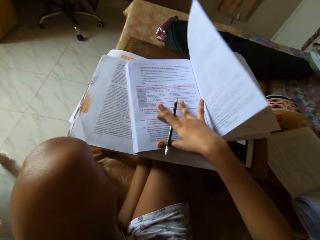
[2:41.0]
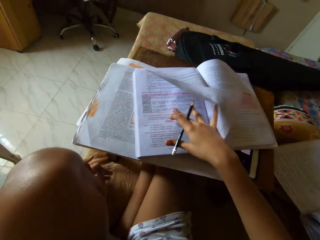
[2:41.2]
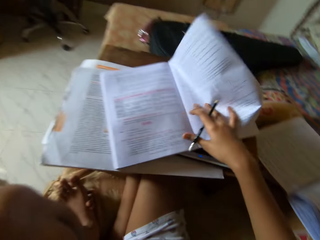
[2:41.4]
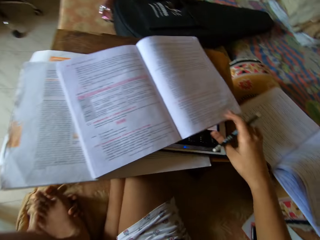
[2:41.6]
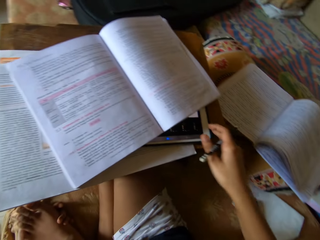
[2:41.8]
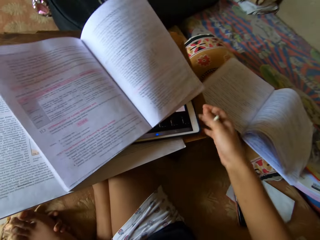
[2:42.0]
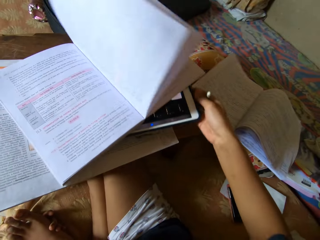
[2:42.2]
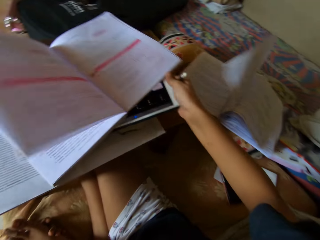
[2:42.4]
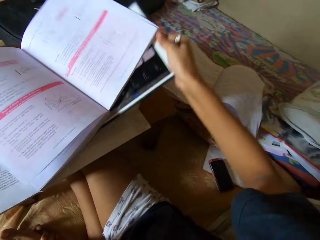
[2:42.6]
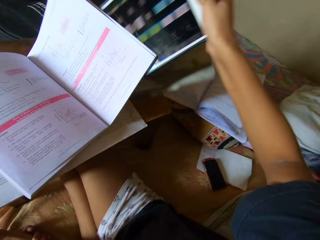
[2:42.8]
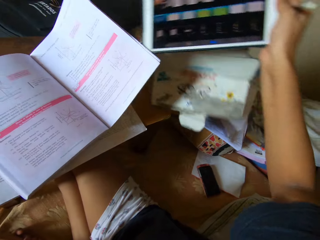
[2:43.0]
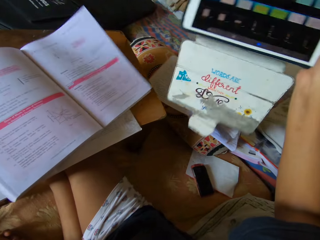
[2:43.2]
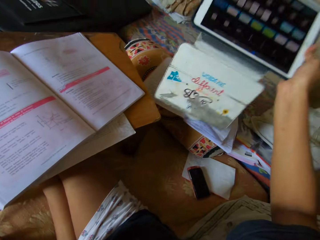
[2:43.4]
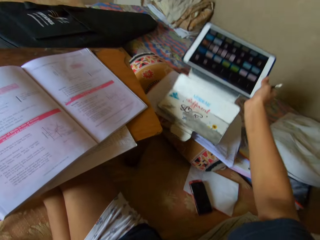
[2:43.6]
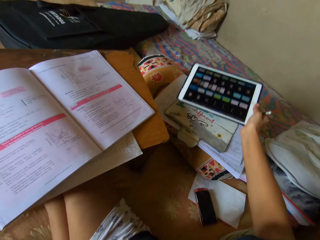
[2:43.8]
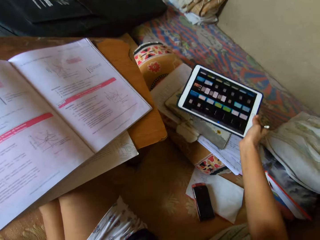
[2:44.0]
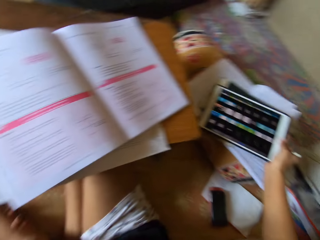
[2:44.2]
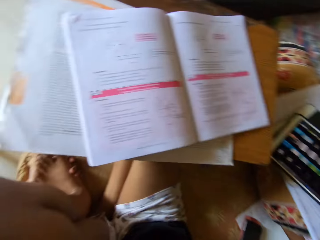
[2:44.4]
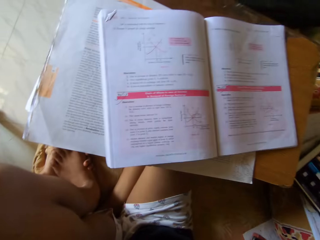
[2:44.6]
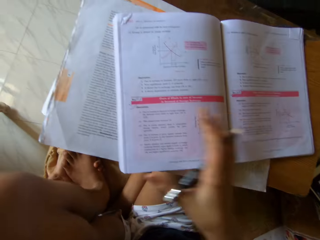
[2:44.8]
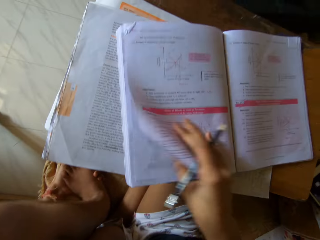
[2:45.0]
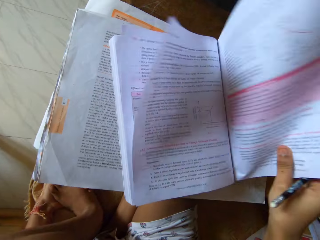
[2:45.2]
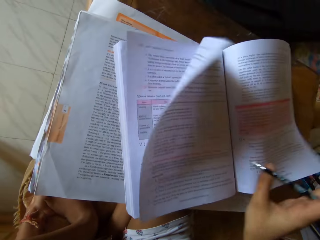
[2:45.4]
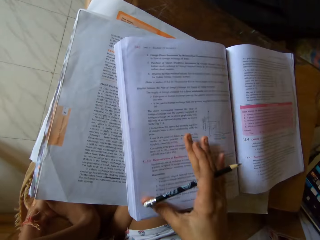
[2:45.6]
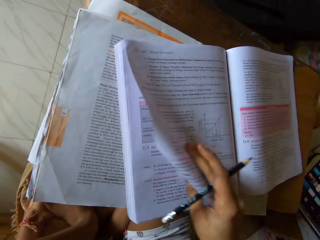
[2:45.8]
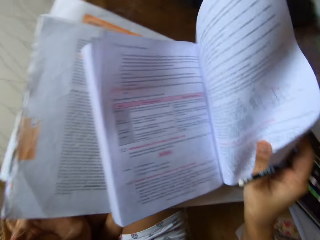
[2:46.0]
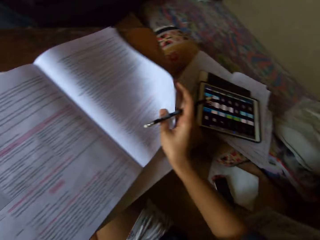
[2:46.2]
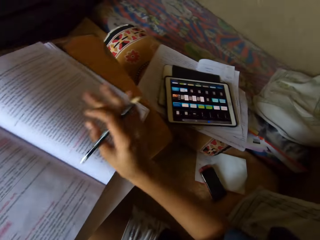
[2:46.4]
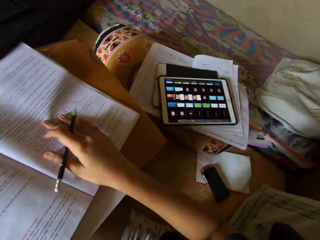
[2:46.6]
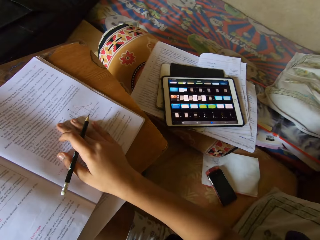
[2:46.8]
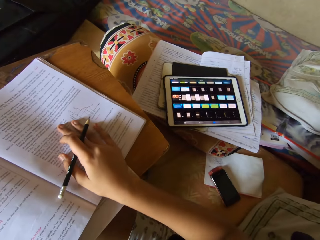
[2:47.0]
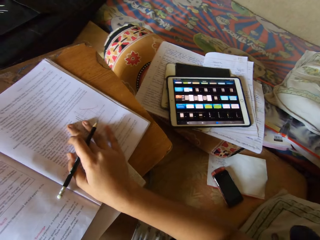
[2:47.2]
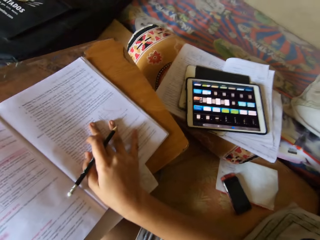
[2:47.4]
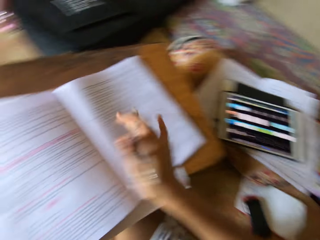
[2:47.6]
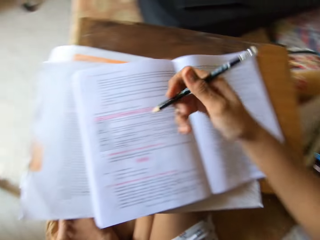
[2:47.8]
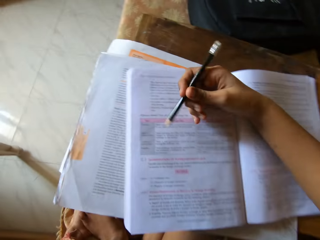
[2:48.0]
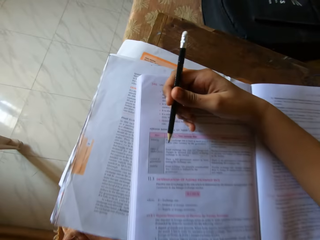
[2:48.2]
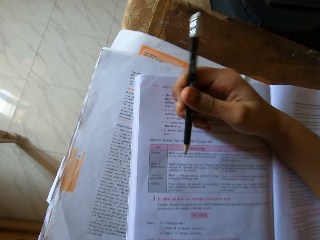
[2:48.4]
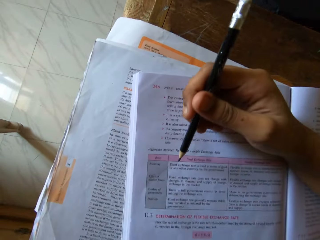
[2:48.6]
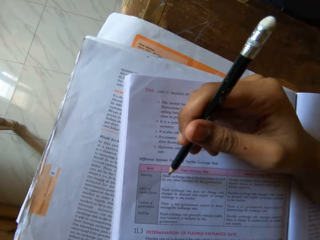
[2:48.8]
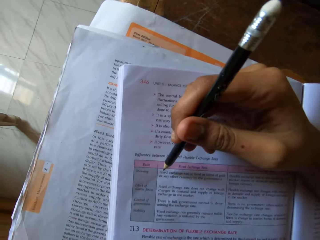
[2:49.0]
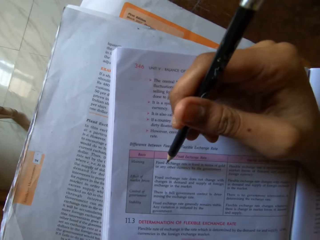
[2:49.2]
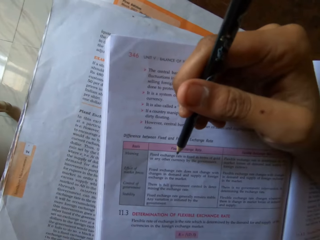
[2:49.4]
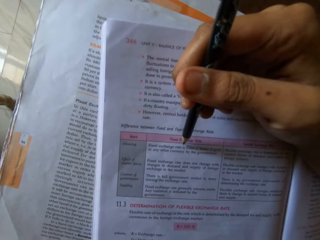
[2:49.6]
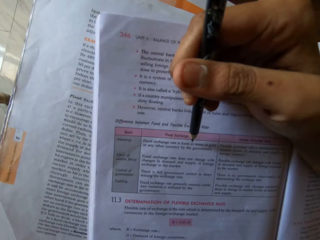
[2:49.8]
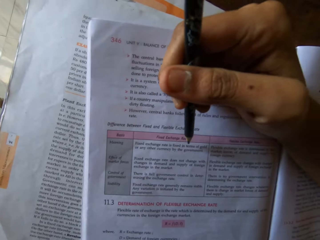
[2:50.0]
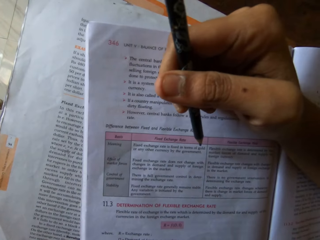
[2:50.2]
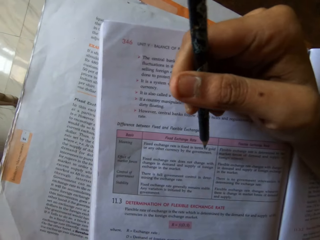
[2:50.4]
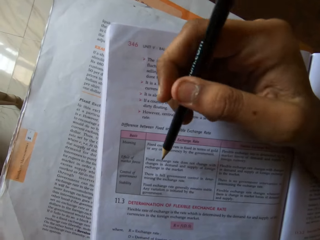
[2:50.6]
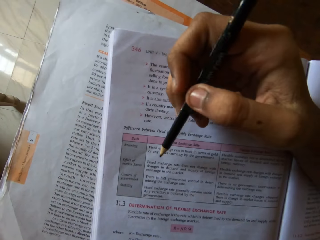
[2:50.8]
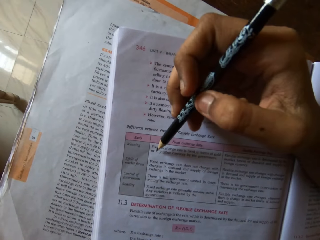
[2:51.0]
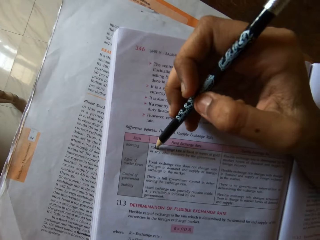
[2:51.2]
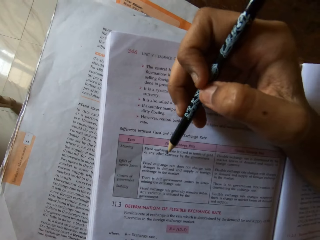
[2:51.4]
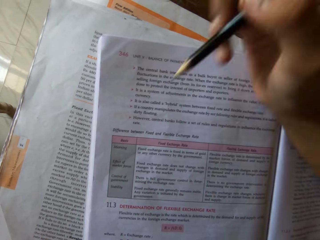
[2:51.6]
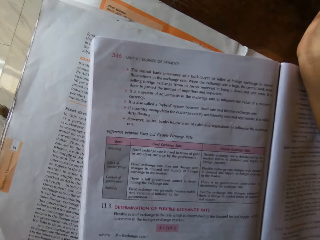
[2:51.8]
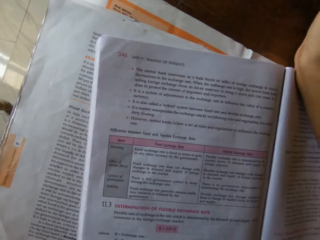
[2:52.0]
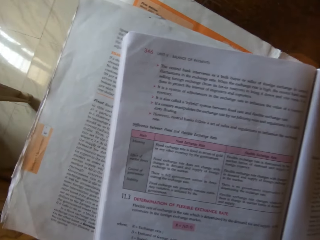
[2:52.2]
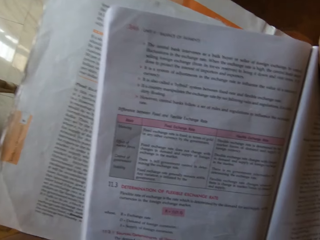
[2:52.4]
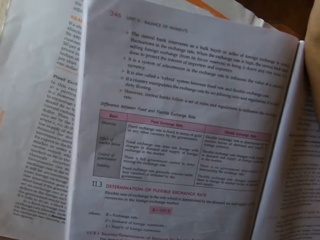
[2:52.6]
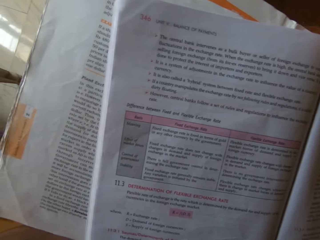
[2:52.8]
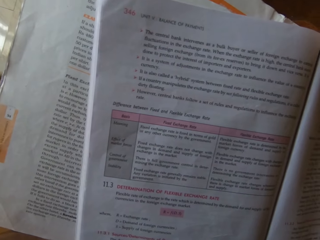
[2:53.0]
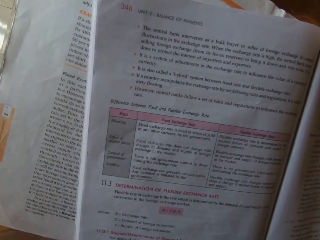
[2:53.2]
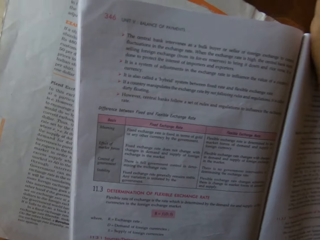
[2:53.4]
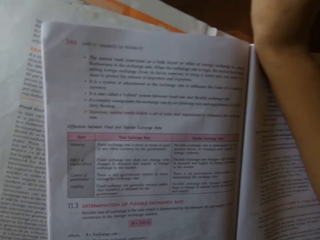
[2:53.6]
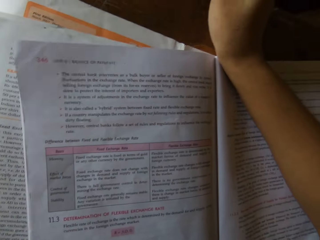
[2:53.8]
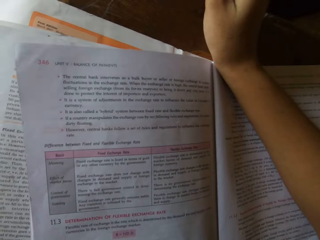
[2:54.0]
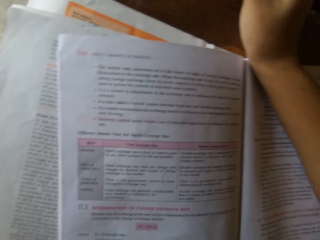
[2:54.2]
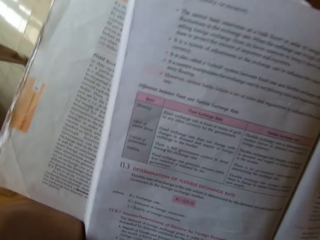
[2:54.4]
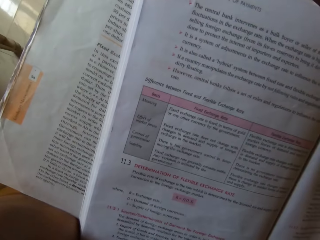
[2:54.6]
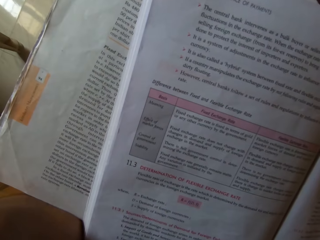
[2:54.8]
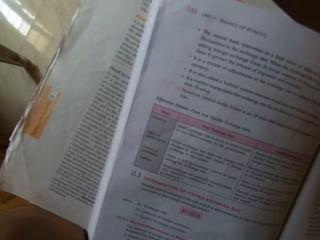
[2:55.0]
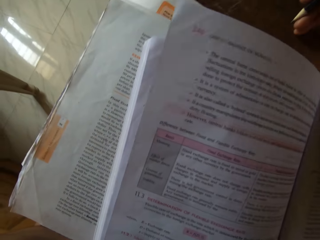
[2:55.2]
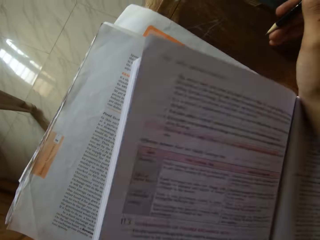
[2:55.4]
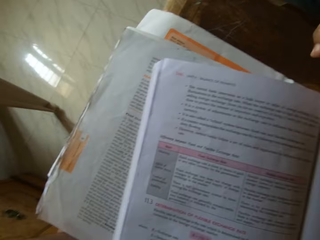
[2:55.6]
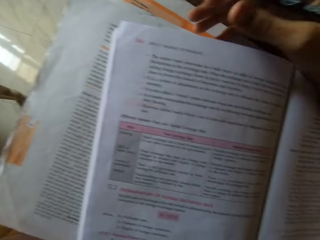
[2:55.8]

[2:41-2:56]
The camera wearer starts to read from the textbook. They remove an iPad underneath the textbook. They drop the iPad on the table. They flip through another page. They look at the iPad. They read from the textbook.

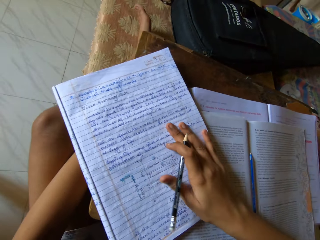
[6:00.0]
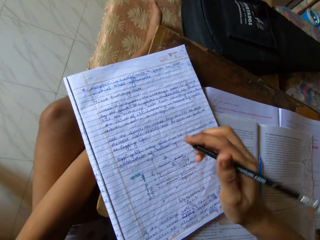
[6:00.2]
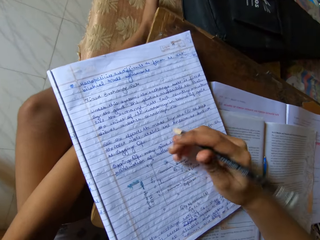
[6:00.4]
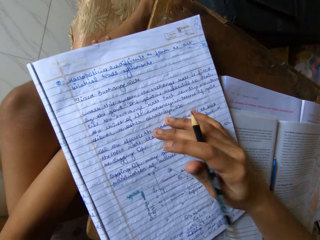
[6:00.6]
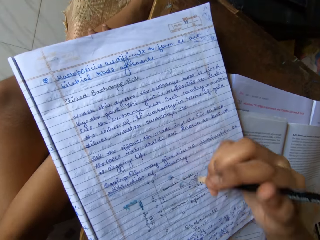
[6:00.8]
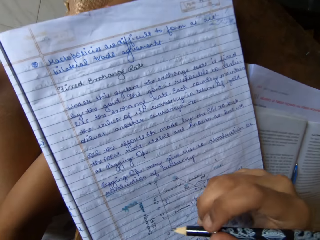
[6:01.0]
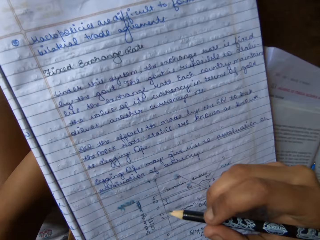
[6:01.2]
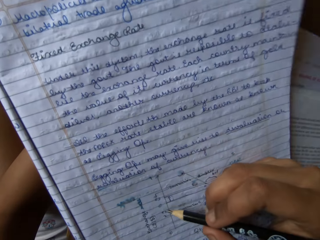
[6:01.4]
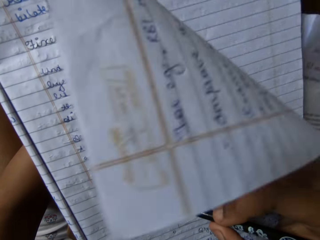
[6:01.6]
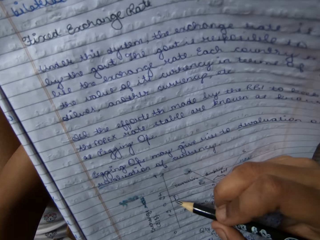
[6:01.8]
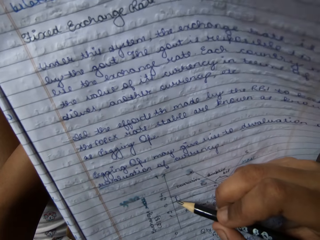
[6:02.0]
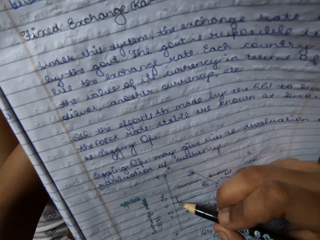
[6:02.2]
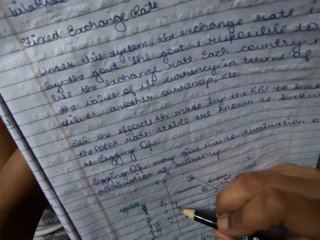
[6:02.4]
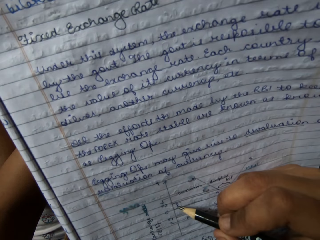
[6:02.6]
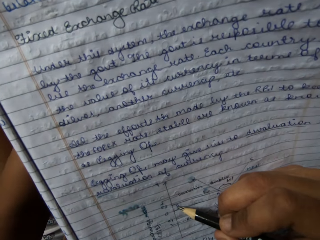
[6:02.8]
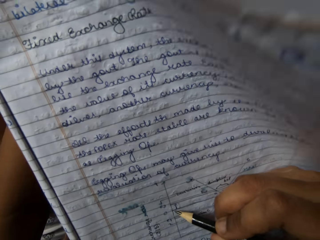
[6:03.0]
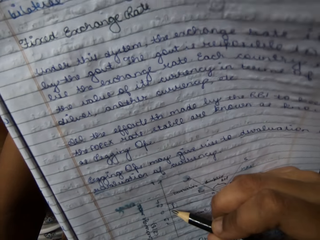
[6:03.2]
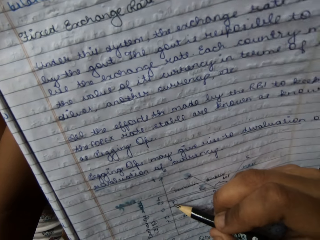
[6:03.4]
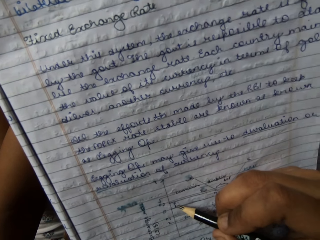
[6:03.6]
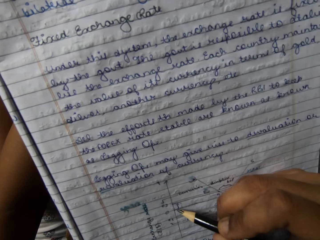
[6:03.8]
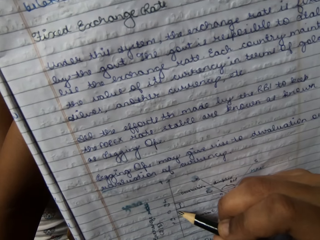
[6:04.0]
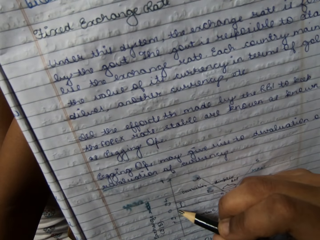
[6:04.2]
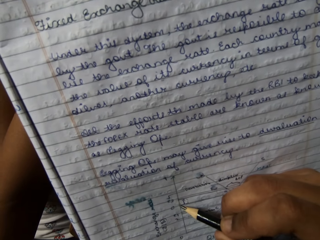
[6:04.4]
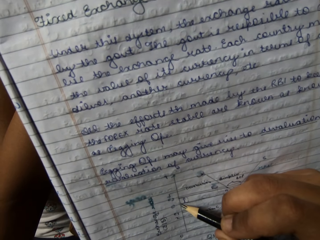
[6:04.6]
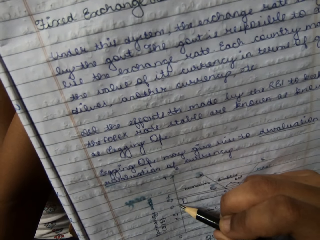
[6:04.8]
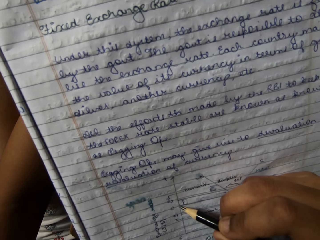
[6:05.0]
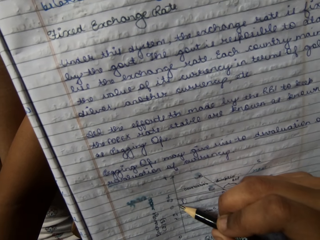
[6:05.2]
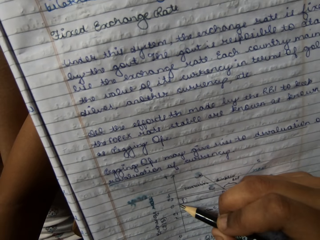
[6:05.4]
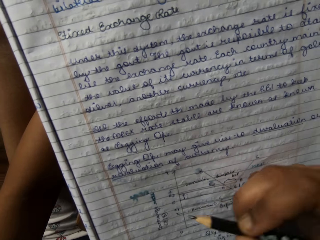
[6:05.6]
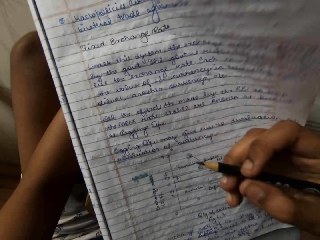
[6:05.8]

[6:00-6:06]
The camera wearer slightly turns a book. She moves her head. She writes on the book. She moves her head. She points at the book with a pencil.
